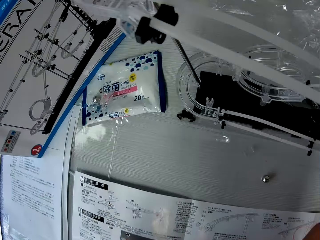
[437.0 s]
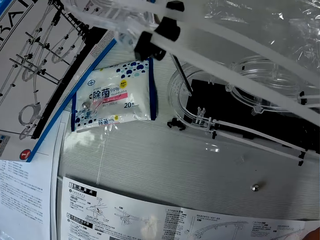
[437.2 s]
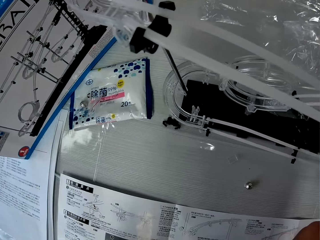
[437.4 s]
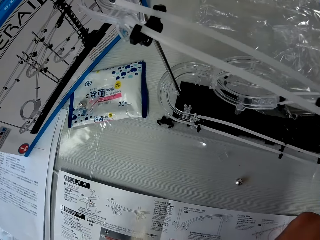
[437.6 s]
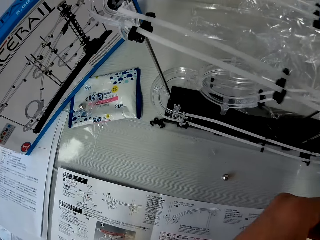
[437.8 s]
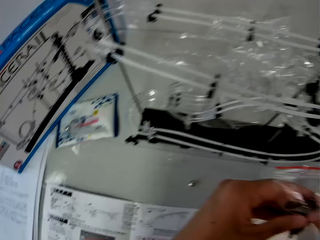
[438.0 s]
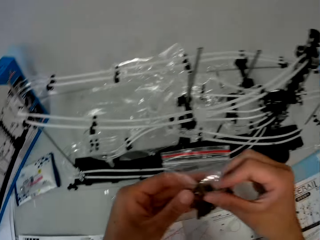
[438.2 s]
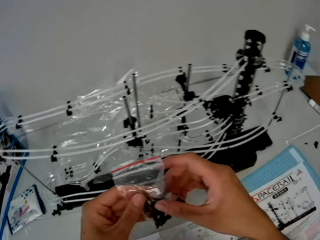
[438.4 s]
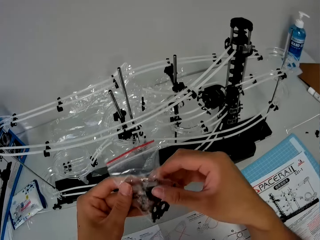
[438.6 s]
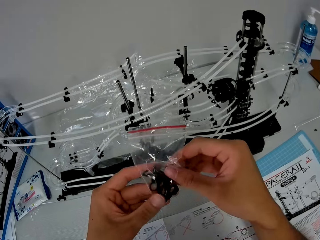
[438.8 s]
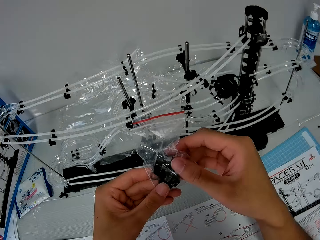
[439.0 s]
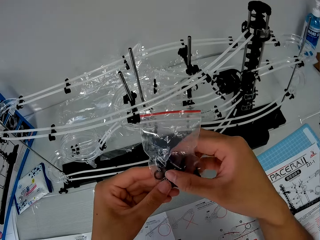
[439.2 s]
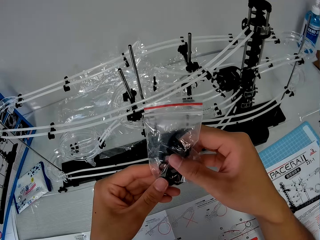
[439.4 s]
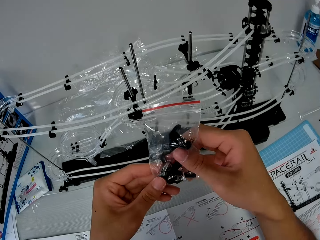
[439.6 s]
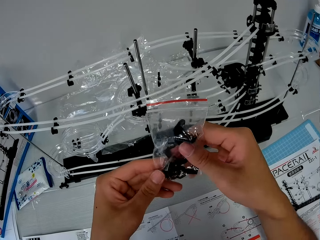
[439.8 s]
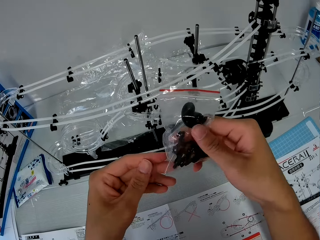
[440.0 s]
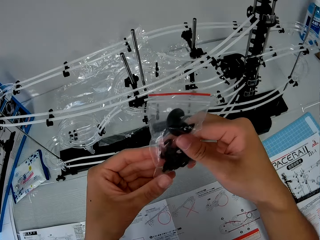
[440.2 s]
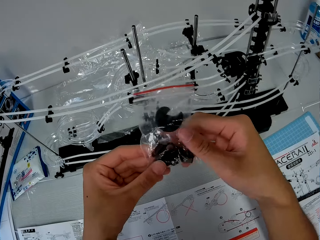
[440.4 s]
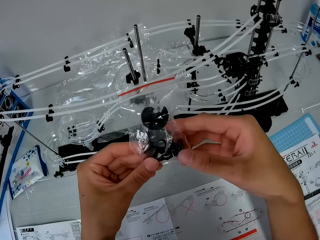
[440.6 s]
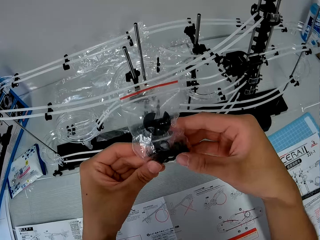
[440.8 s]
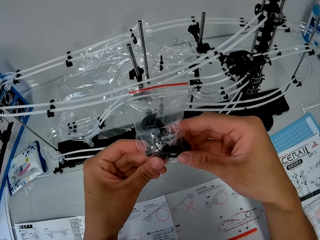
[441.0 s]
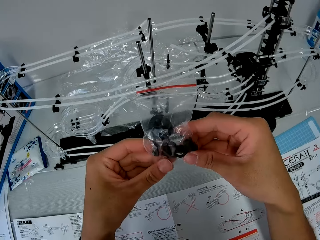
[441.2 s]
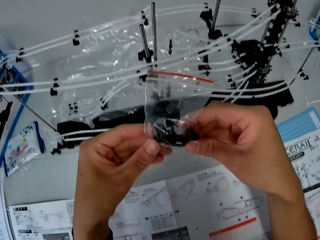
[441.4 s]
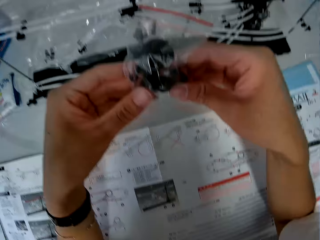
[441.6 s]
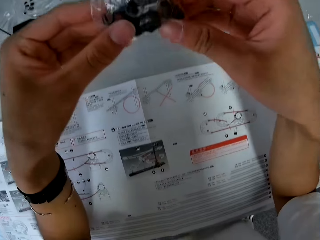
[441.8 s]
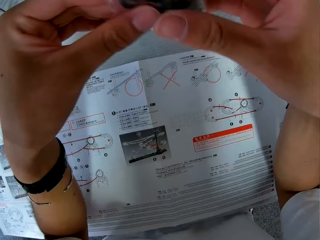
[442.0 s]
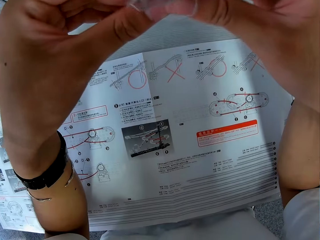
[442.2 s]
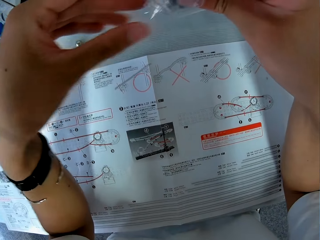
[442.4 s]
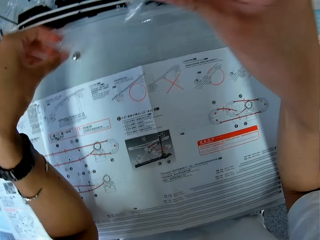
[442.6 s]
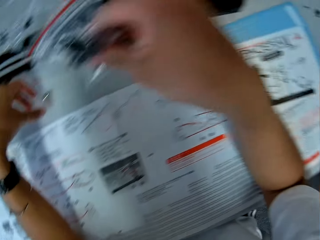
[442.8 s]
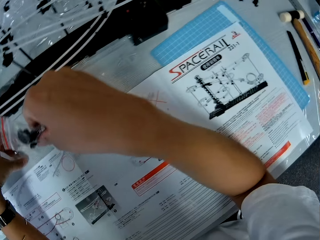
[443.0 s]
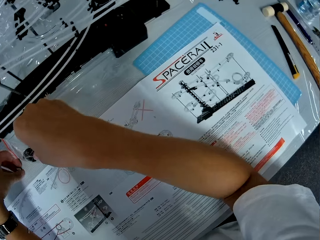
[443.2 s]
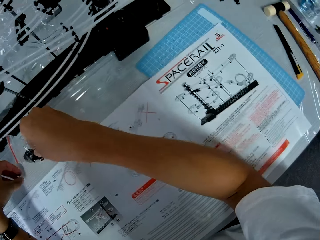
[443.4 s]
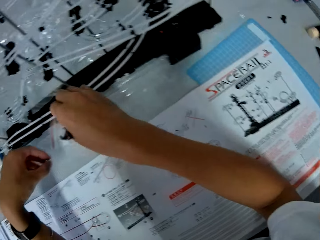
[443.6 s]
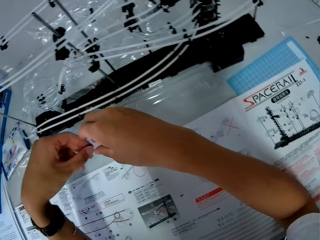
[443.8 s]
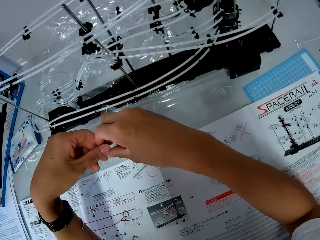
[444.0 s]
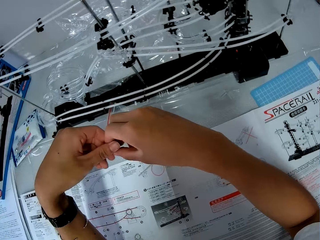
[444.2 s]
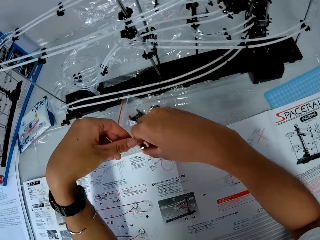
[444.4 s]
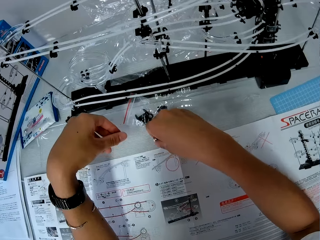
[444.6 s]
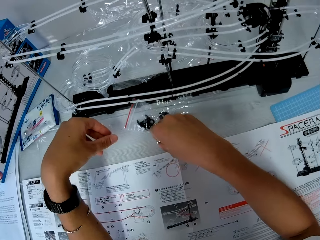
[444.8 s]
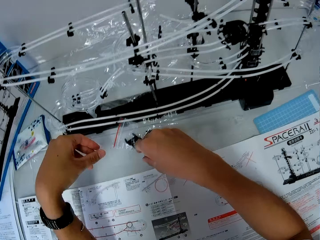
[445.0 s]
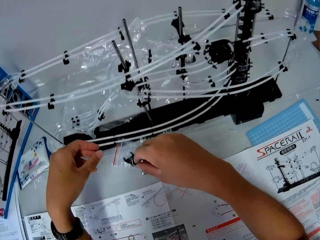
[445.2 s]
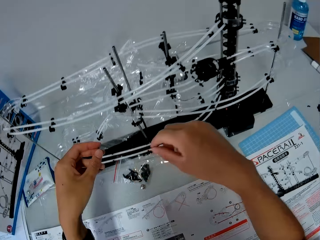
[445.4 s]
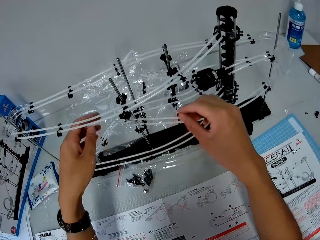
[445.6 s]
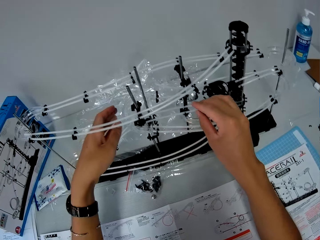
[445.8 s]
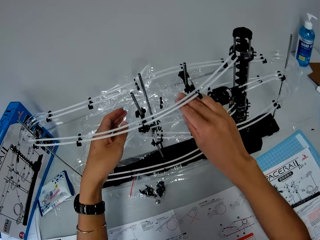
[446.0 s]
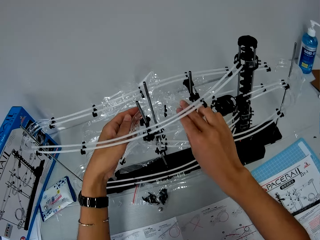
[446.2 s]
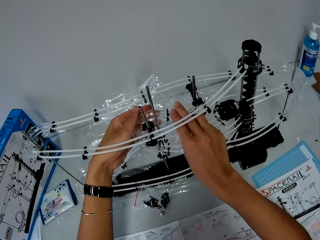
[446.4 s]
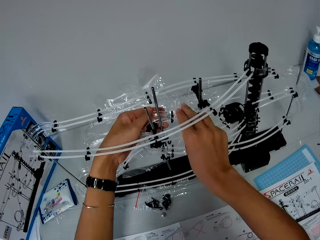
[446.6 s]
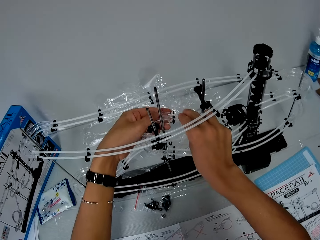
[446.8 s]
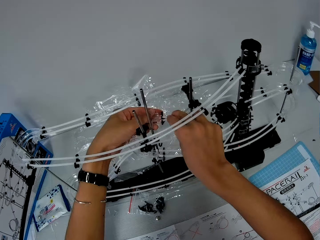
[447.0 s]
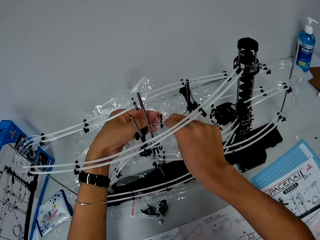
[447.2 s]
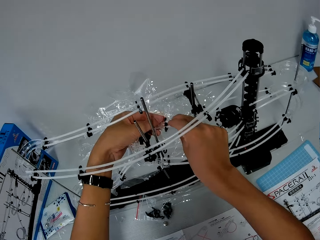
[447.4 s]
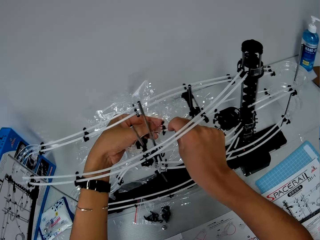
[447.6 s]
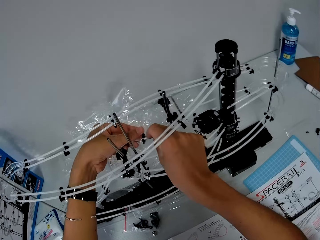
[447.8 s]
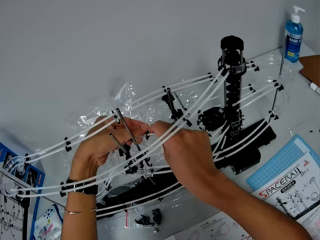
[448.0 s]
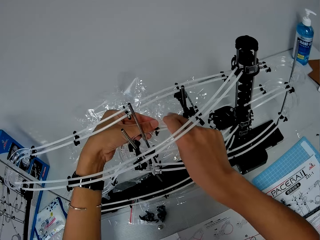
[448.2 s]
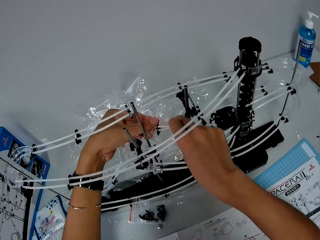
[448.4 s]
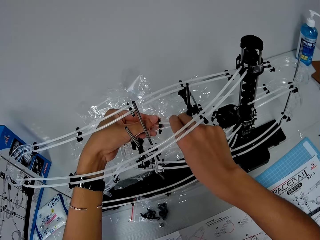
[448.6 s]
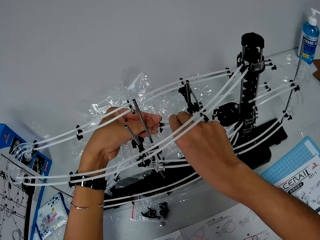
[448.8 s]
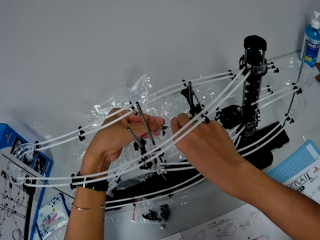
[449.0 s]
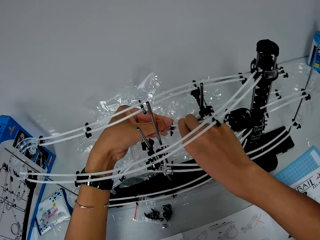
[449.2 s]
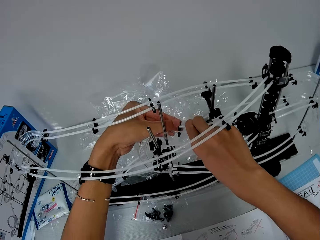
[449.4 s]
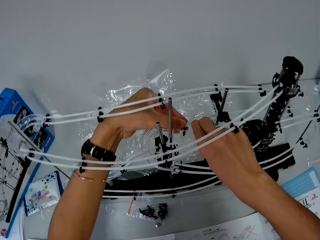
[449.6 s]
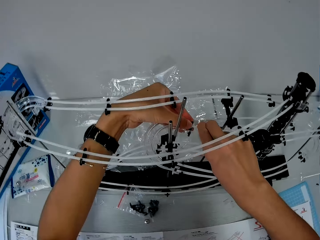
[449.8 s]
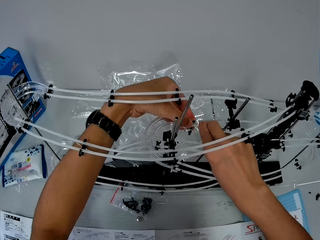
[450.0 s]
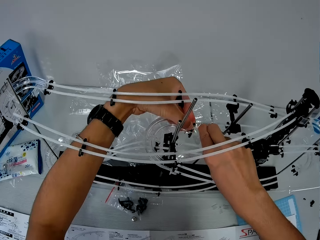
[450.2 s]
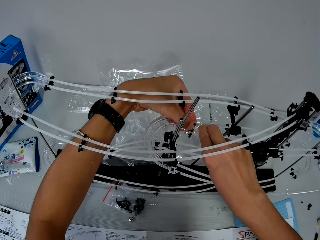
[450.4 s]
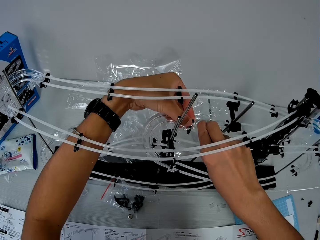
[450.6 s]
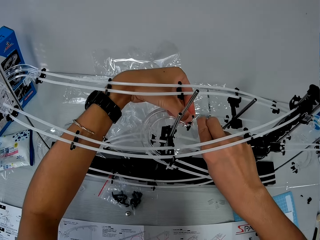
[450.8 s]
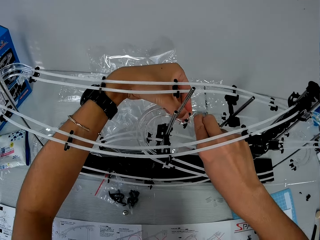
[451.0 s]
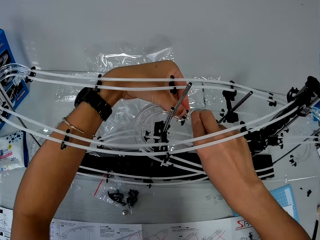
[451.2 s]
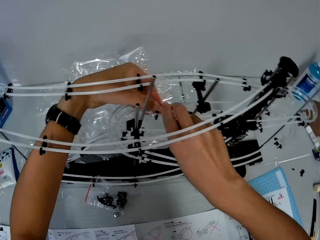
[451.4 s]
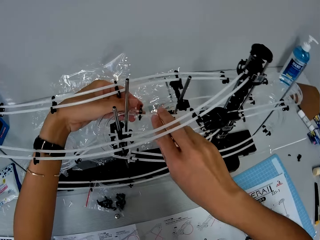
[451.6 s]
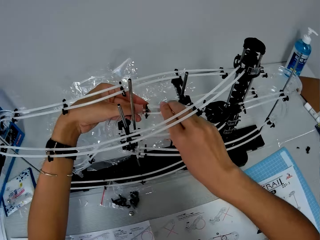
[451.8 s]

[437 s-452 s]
The camera wearer looks at the space rail. He reads the manual. He drops the pack of space rail pieces on the table with his right hand. He picks up the steel ball from the table with his left hand. He drops the steel ball on the table with his right hand. He adjusts the space rail with his hands.

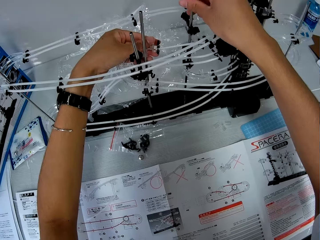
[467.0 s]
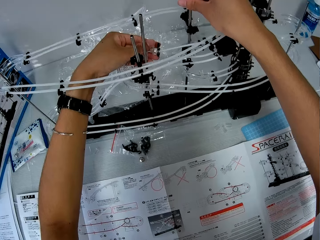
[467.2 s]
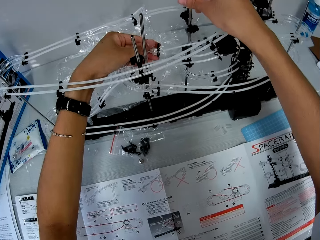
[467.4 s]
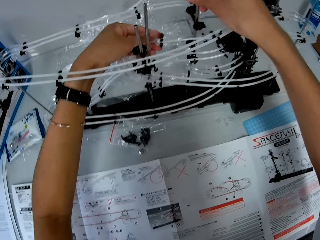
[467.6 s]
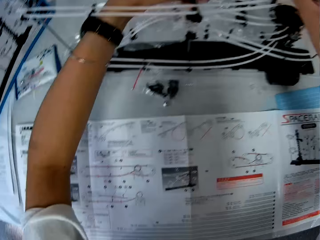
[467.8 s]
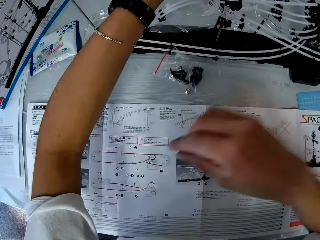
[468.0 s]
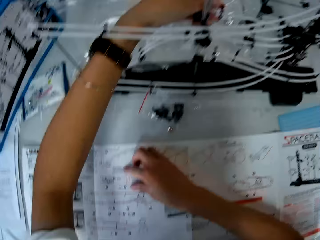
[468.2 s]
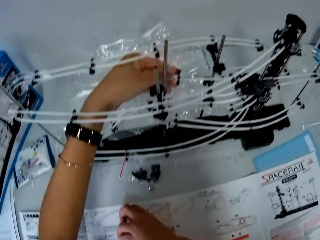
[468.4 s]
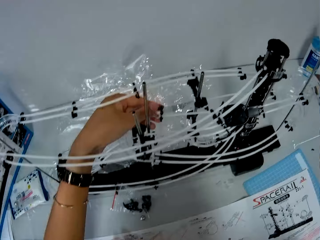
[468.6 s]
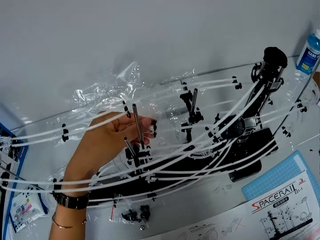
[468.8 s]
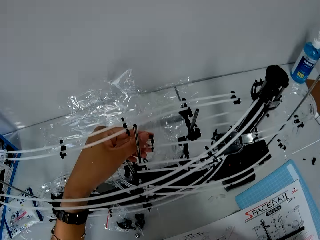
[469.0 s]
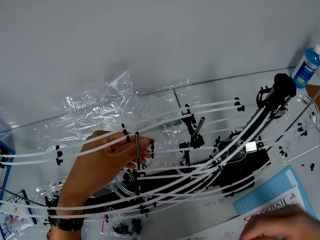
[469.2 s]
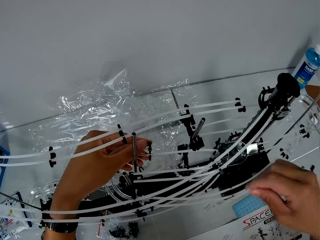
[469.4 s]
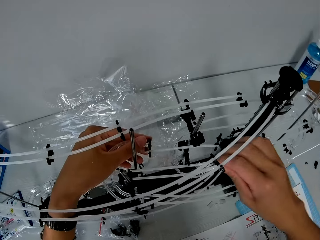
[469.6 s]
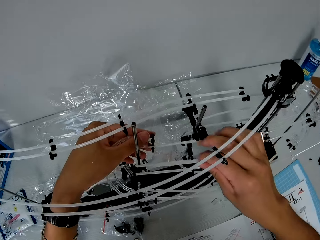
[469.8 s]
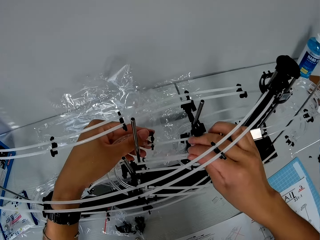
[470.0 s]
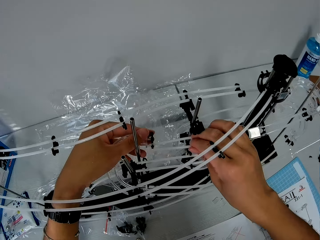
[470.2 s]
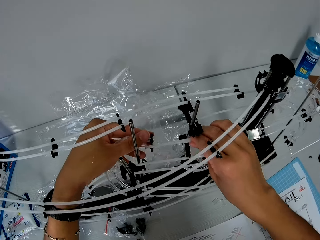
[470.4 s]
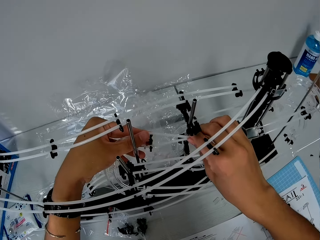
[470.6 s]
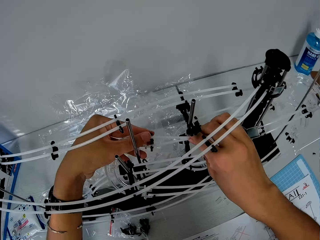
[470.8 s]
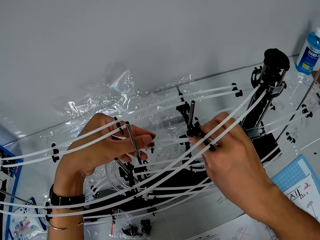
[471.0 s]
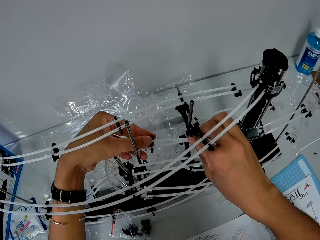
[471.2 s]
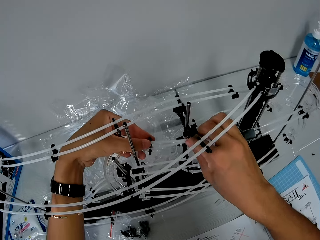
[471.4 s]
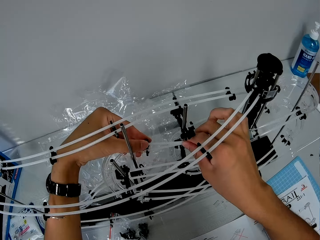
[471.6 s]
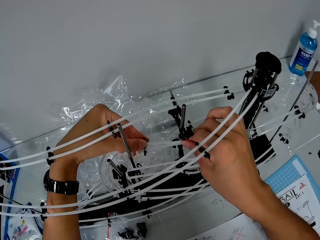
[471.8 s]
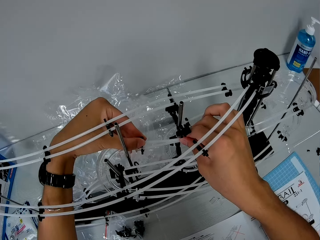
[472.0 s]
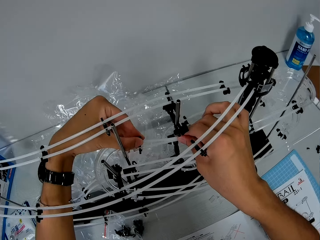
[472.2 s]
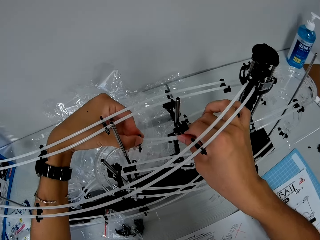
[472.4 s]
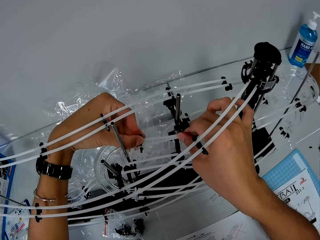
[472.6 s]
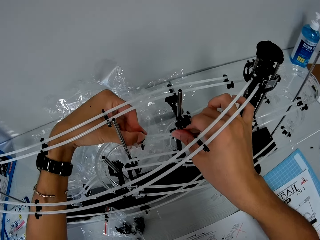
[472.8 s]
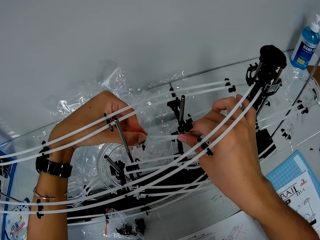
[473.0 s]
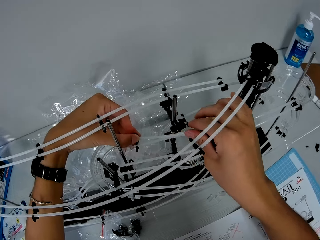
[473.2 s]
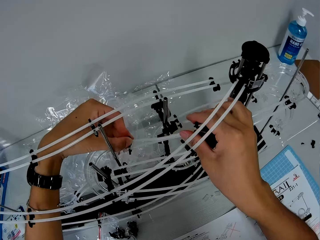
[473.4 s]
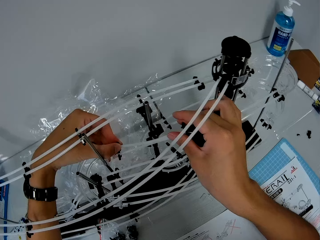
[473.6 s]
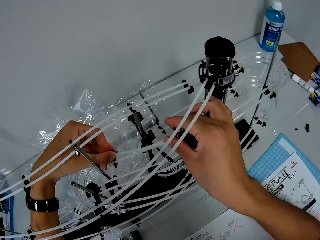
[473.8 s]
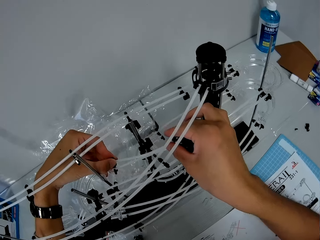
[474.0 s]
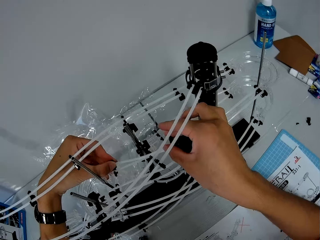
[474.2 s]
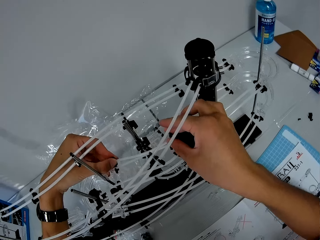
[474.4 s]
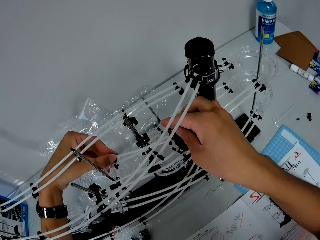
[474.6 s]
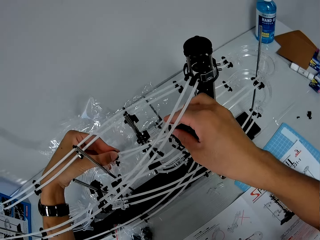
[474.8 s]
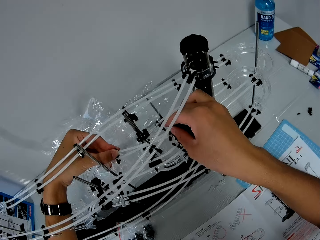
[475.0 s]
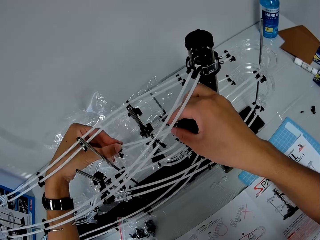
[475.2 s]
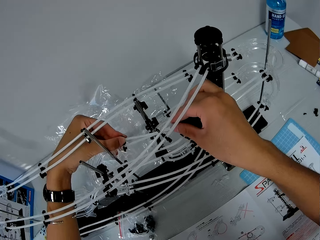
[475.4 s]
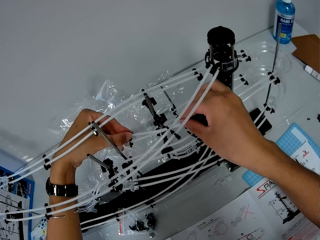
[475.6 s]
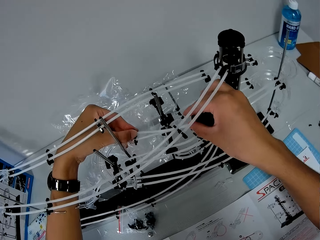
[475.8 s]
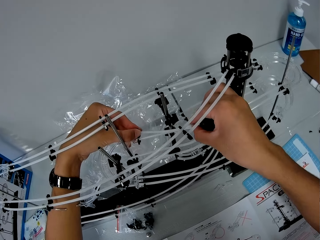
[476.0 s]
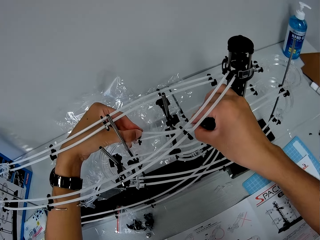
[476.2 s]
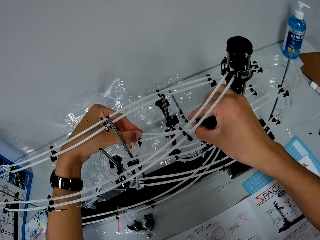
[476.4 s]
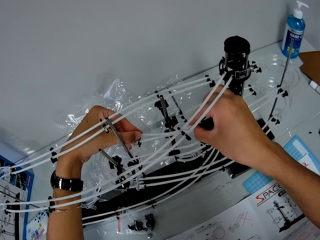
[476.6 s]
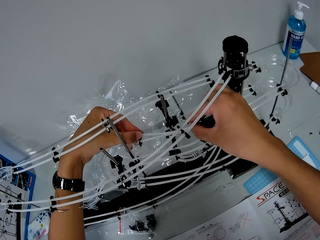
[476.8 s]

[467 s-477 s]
The camera wearer picks up a rail from the table with his right hand. He attaches the rail to the rail stand.
